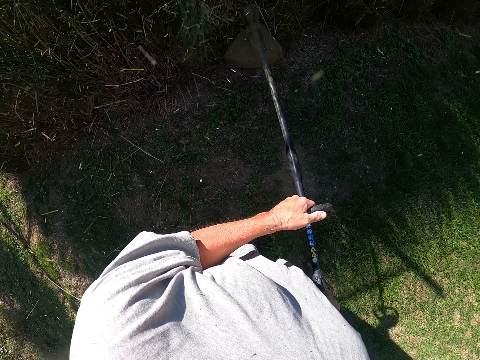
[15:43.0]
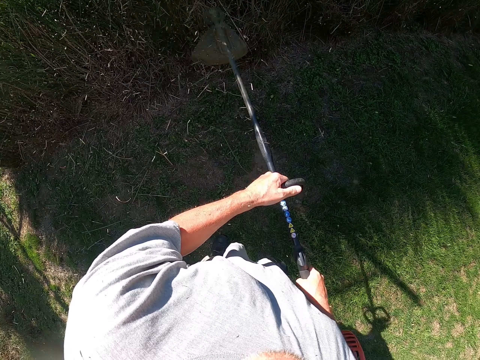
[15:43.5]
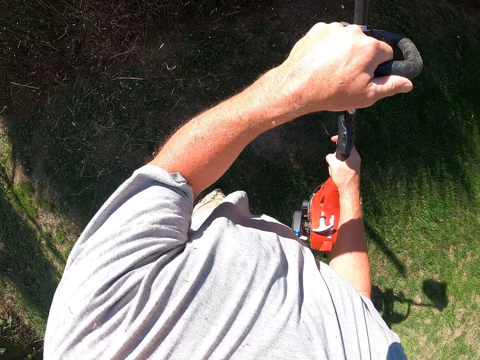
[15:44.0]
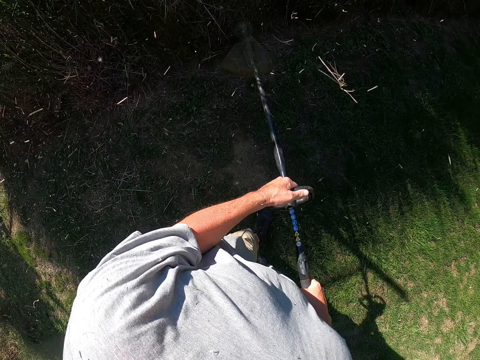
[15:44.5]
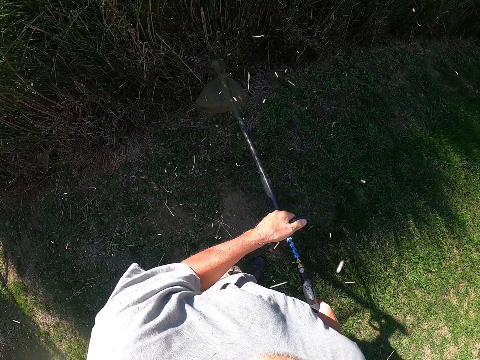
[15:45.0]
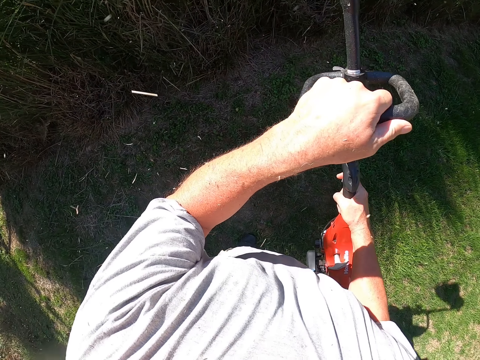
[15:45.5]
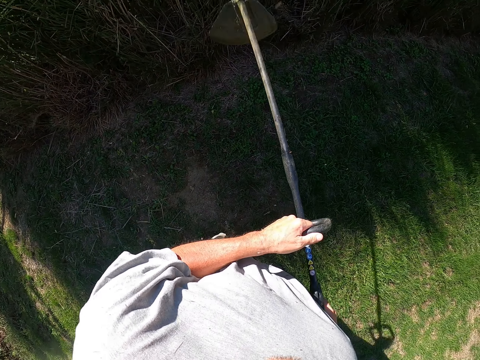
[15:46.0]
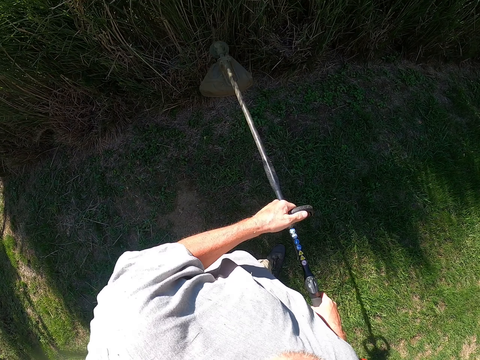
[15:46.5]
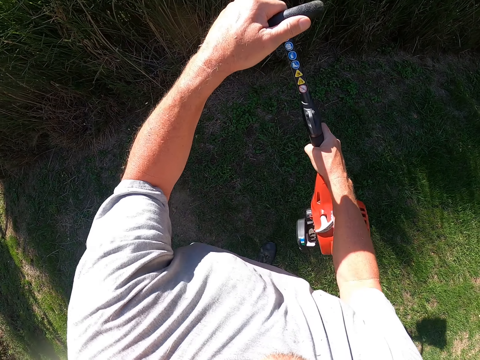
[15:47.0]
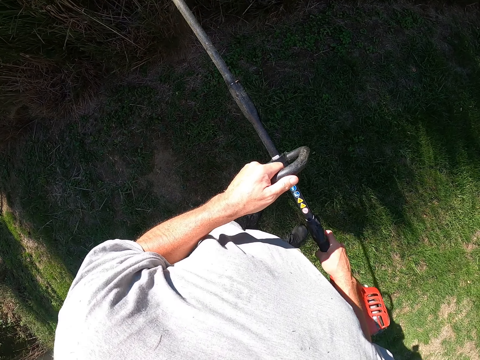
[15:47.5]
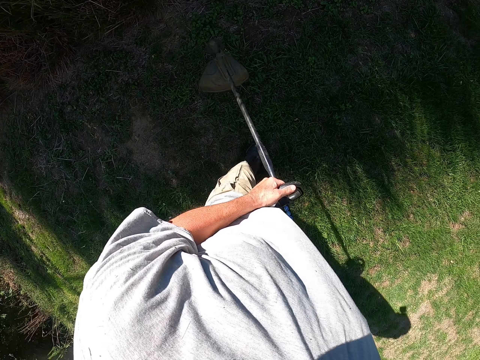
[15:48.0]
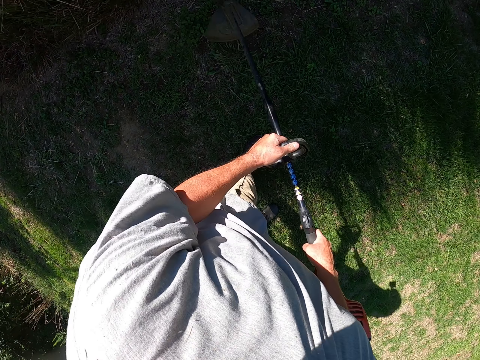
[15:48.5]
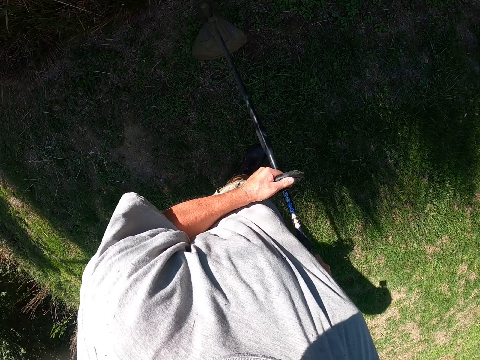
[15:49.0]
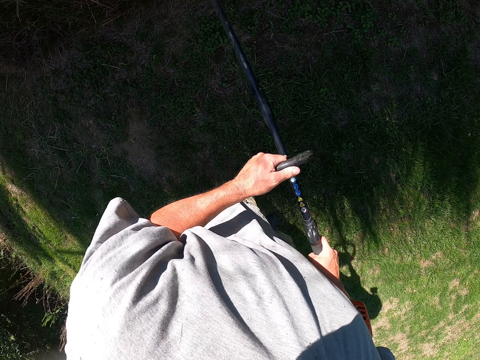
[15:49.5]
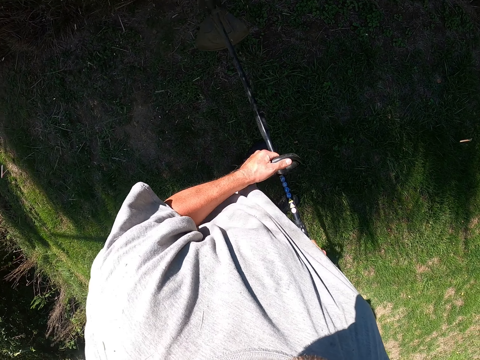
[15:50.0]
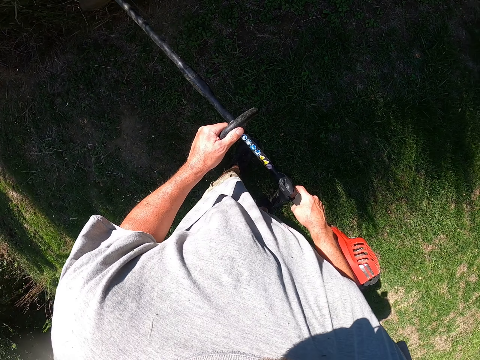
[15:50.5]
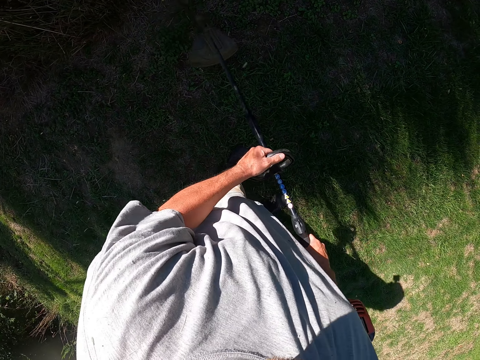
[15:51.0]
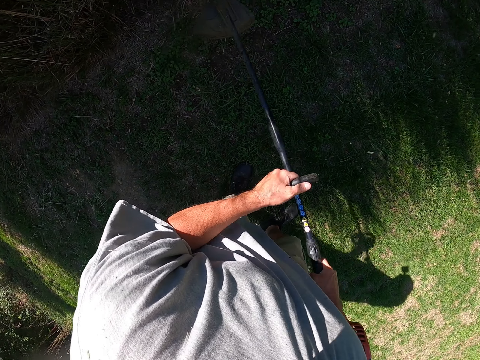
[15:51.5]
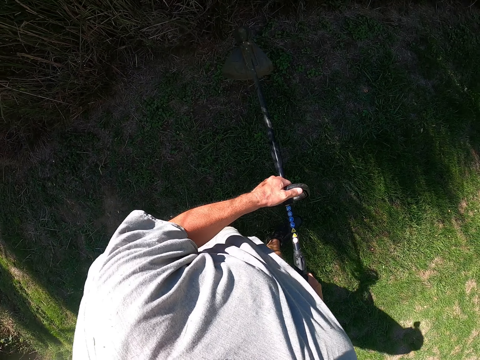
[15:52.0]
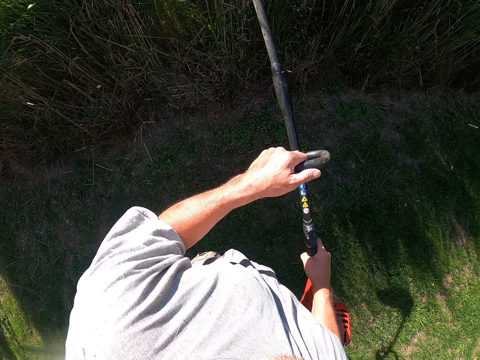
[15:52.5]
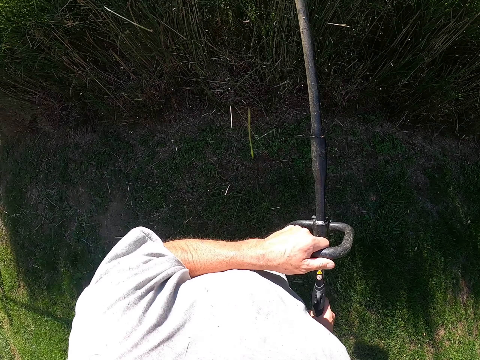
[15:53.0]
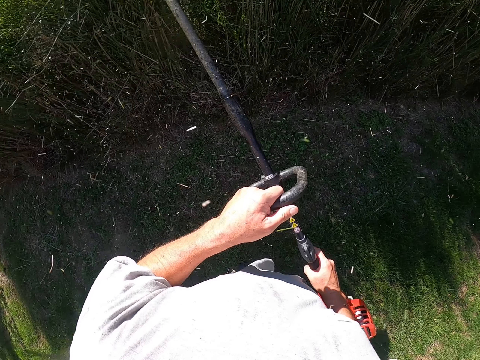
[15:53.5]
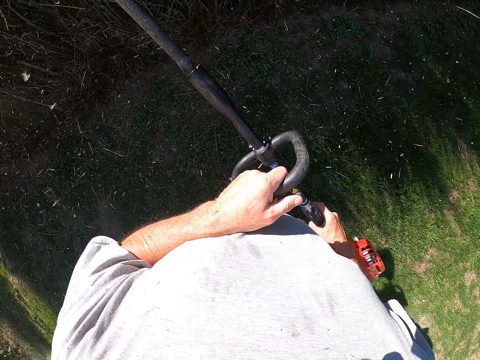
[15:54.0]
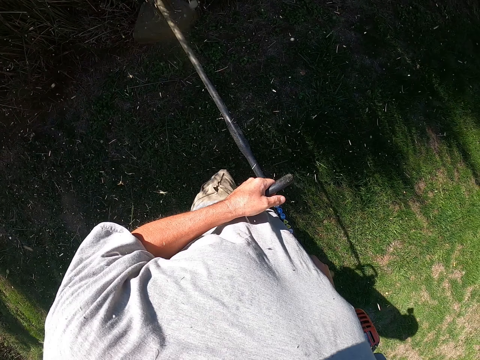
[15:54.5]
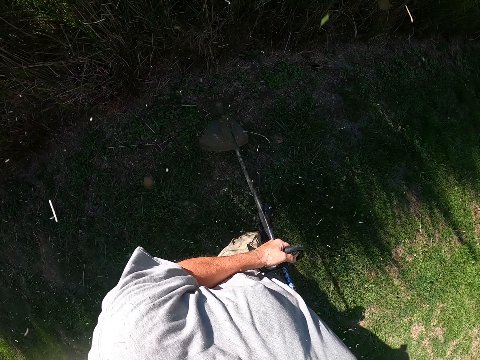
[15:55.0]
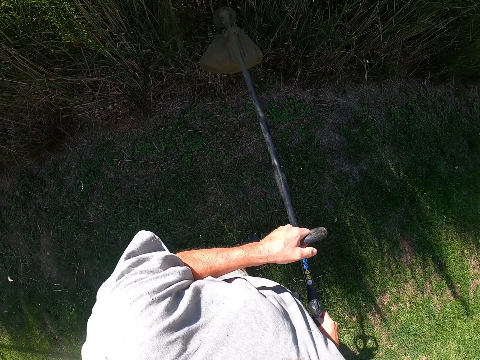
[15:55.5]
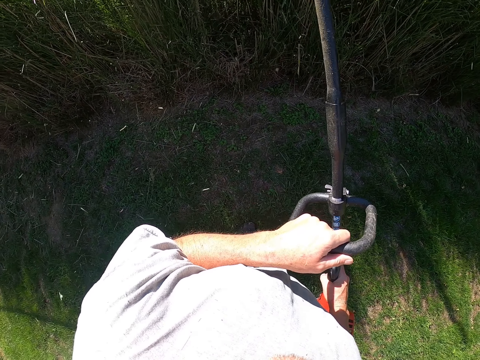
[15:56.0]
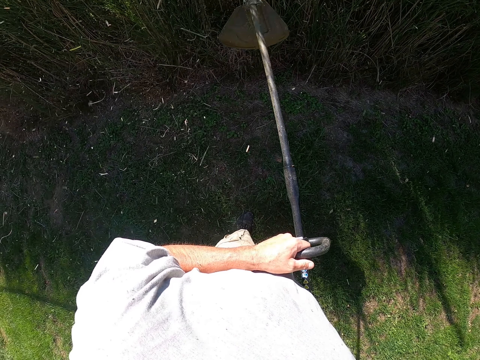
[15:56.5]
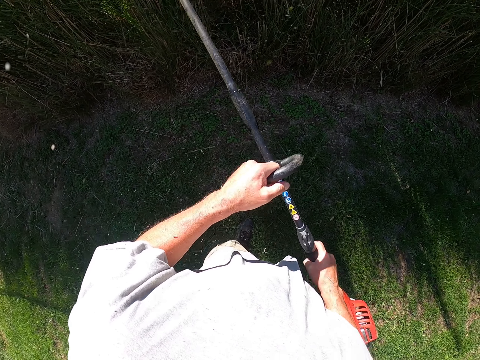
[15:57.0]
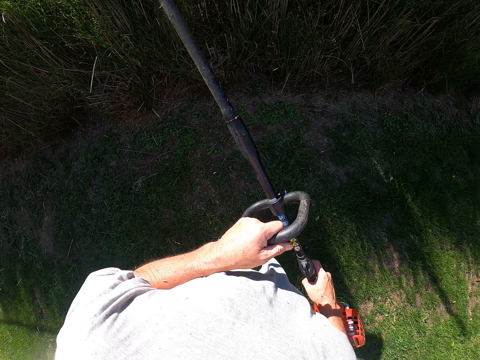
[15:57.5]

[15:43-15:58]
The camera wearer cuts plants repeatedly.

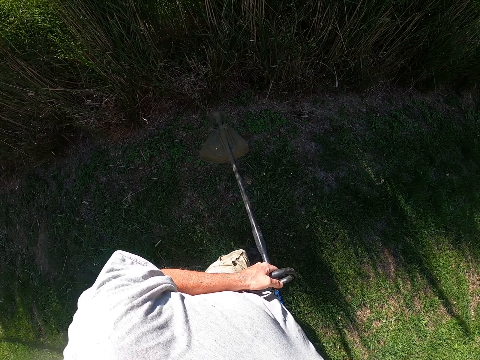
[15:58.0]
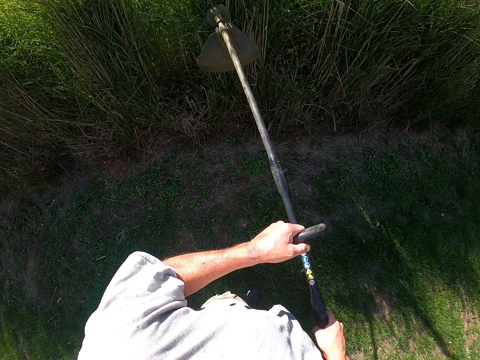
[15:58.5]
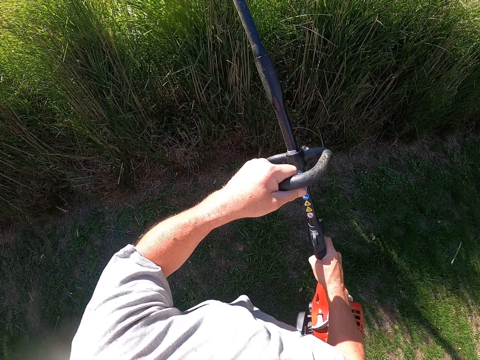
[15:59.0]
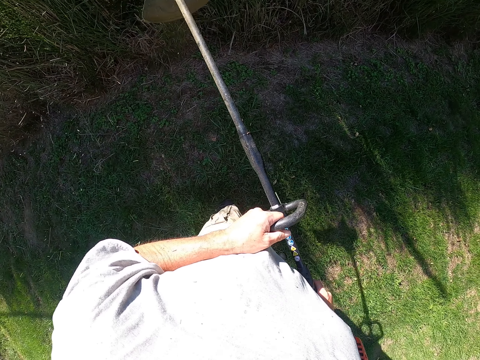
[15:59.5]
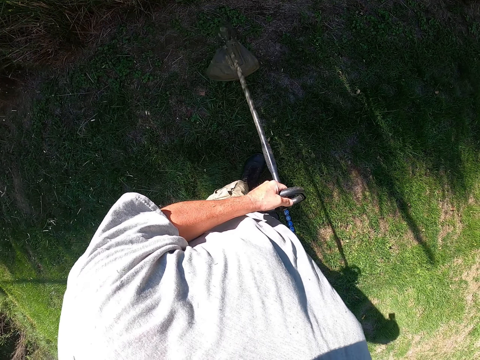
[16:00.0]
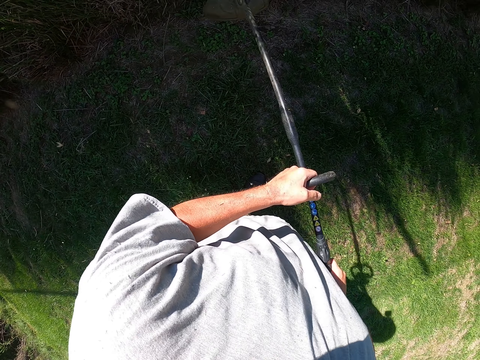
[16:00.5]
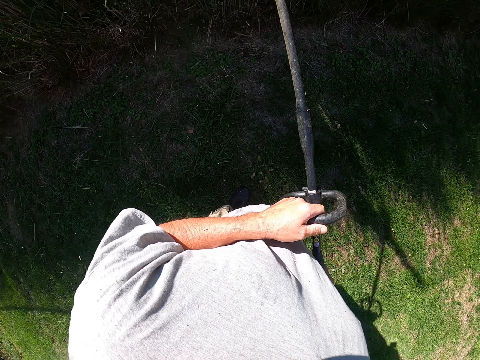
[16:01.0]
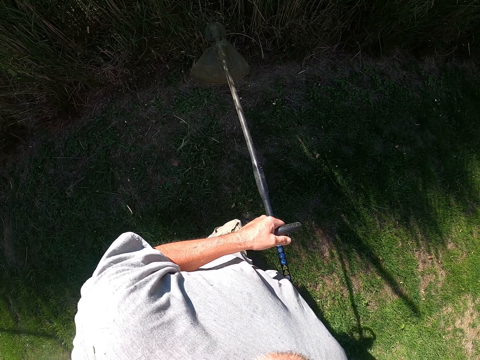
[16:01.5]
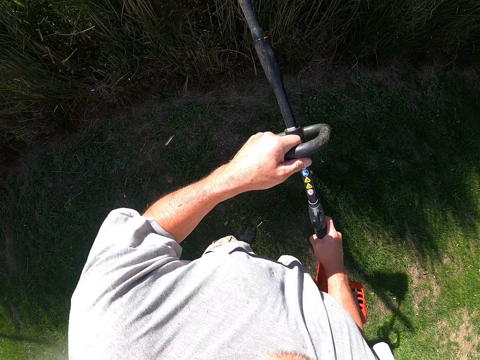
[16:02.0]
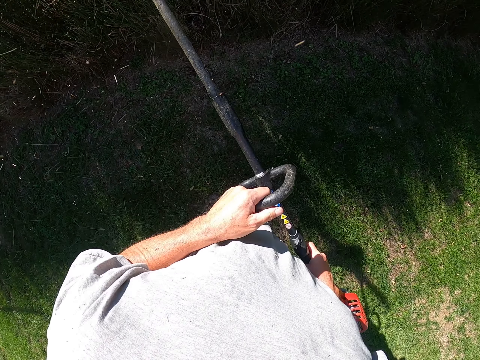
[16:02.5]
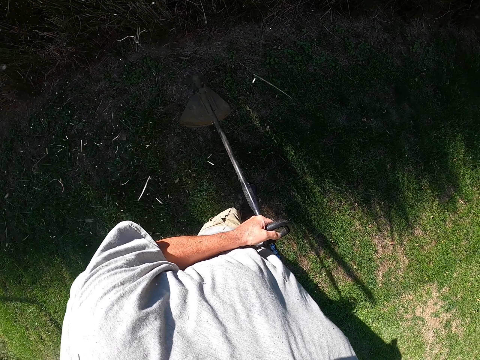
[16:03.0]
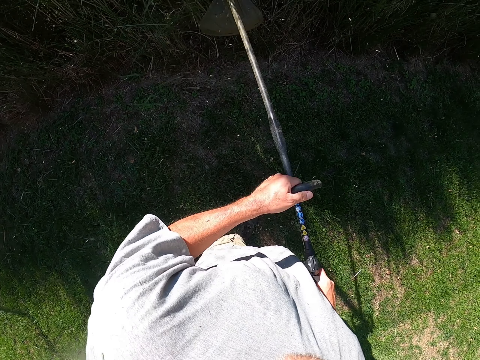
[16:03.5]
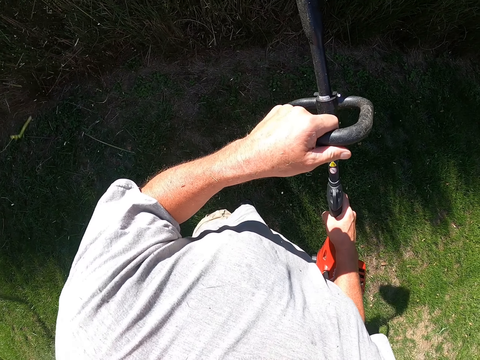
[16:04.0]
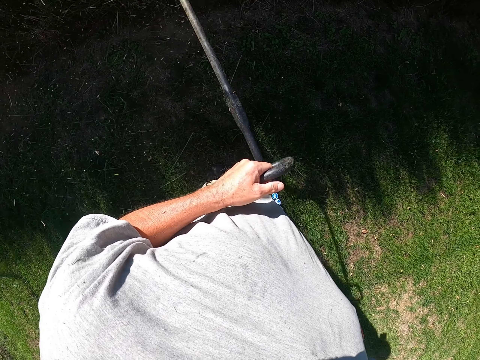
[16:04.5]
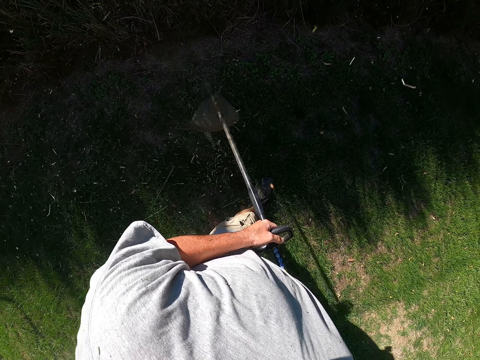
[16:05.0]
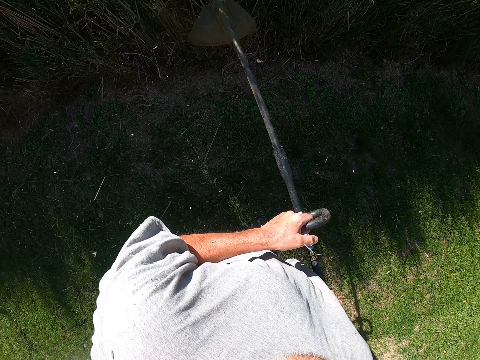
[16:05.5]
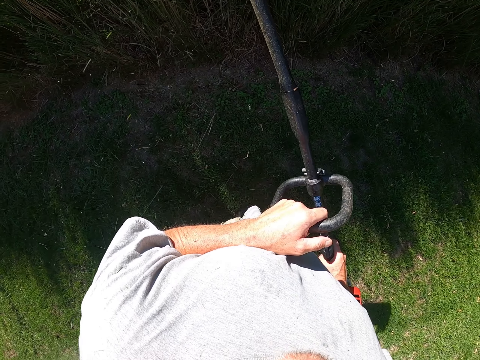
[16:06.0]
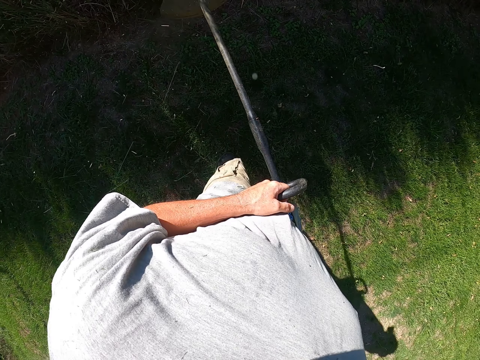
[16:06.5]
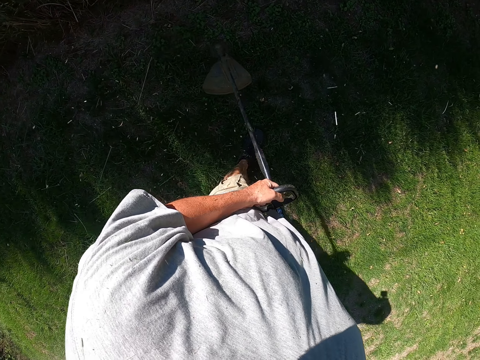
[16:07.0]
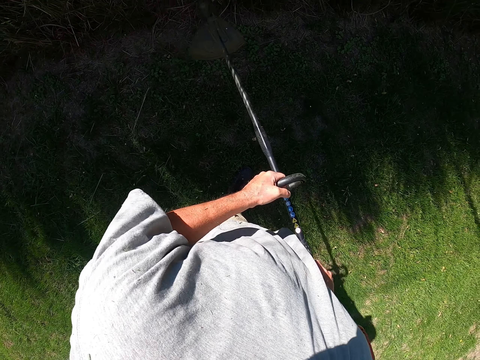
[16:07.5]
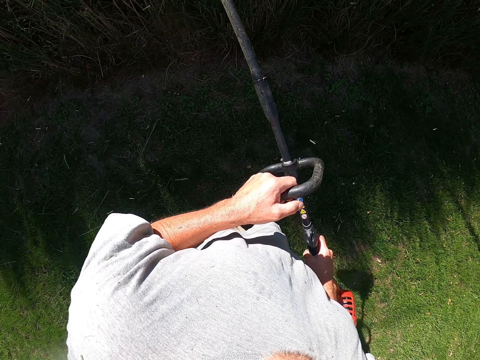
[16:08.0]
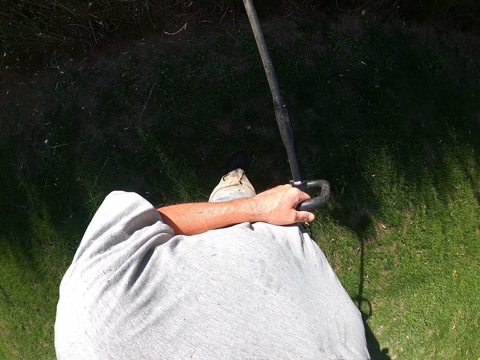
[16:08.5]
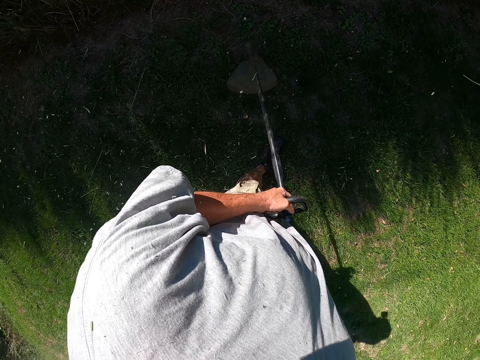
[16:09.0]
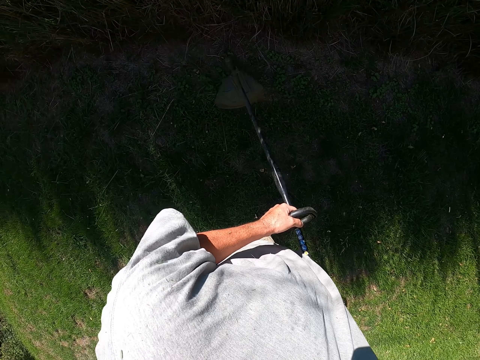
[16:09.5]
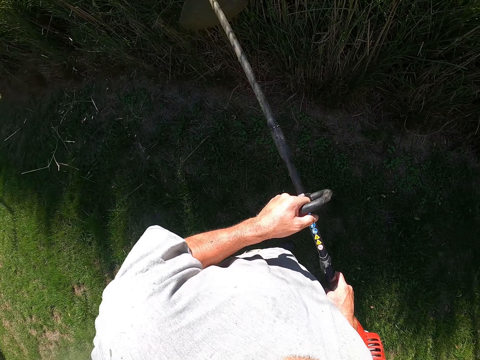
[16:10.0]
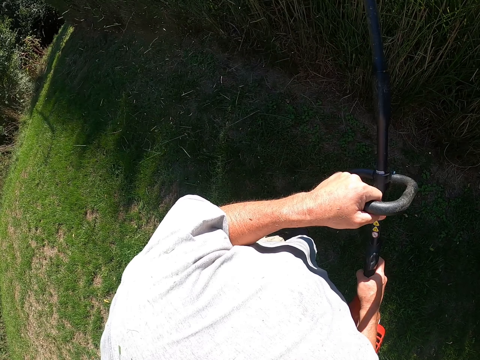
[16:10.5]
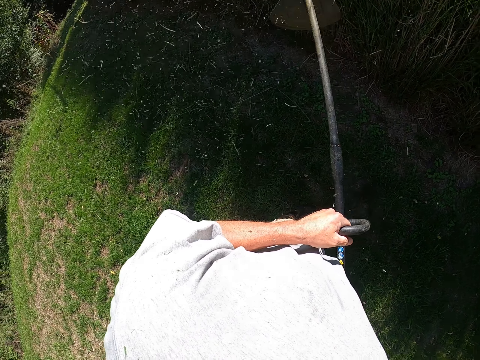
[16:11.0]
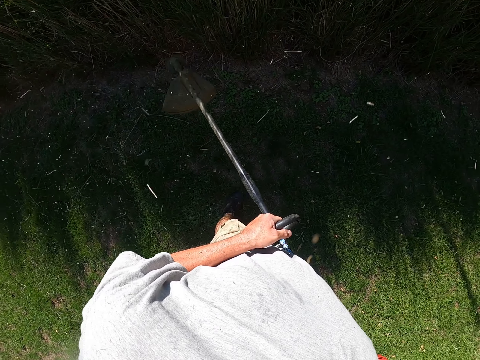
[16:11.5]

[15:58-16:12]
The camera wearer cuts plants repeatedly.
